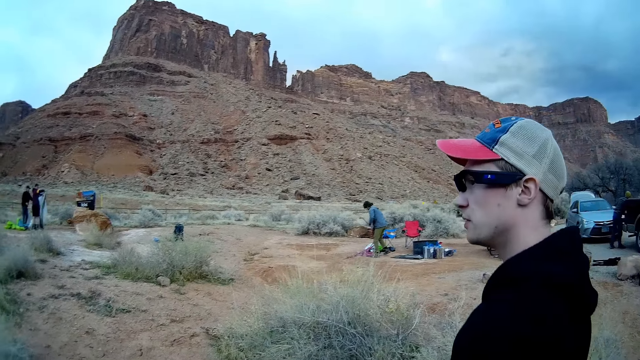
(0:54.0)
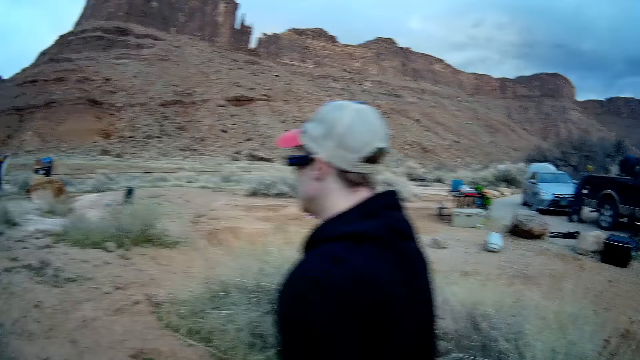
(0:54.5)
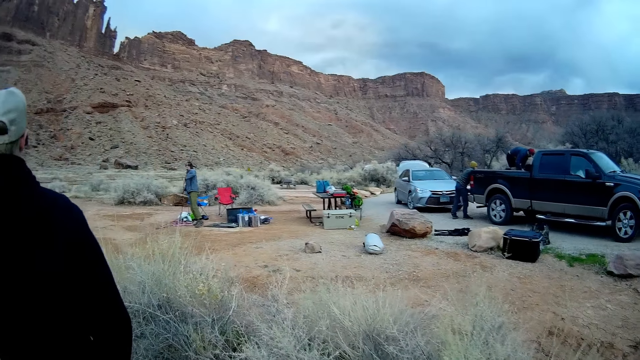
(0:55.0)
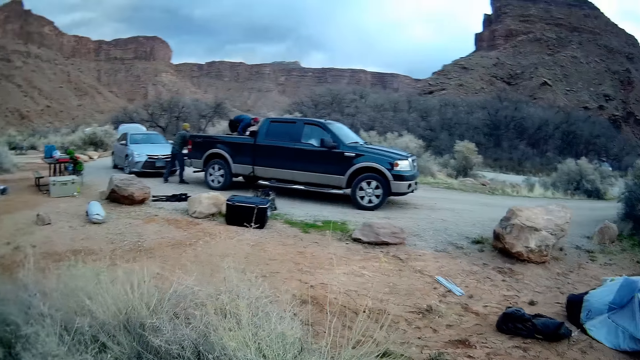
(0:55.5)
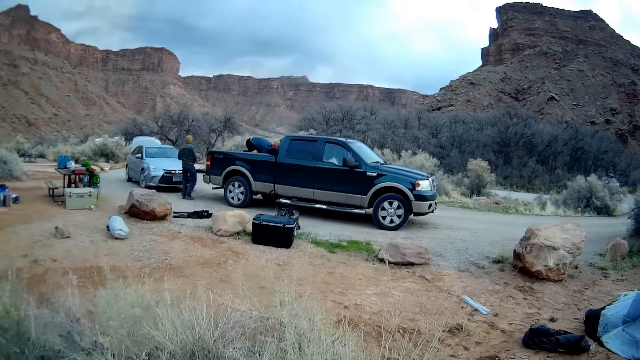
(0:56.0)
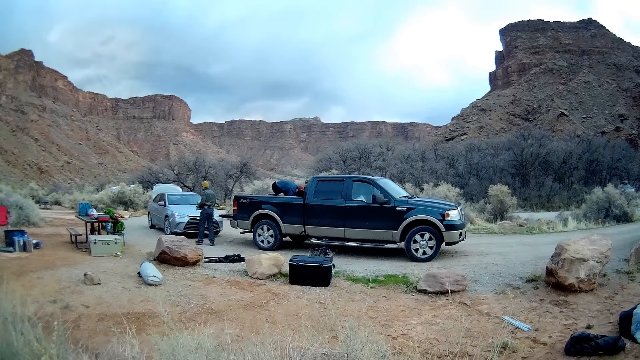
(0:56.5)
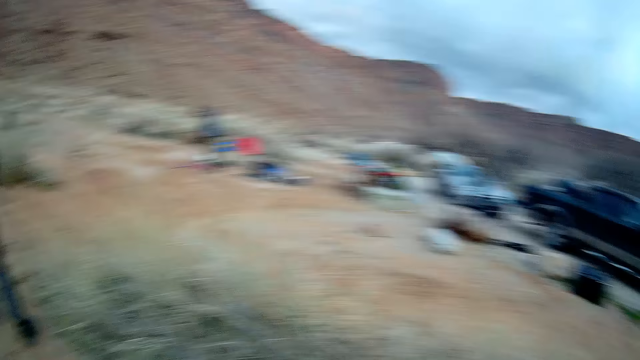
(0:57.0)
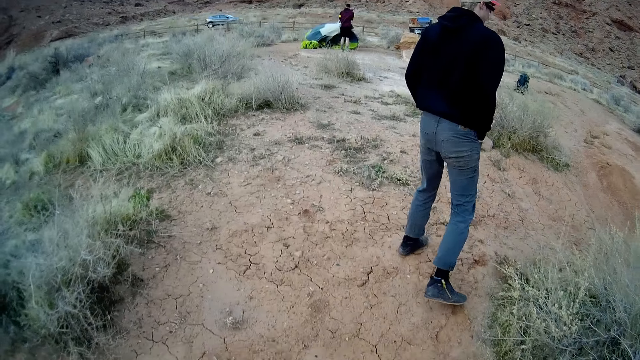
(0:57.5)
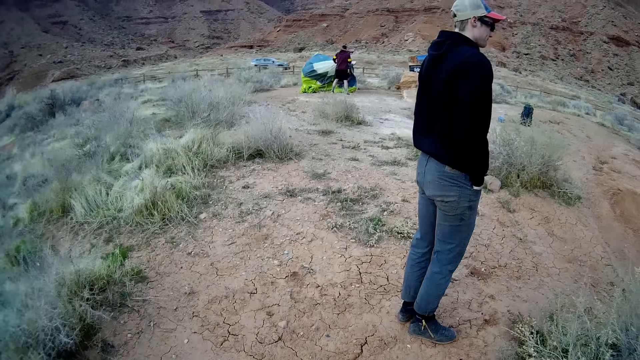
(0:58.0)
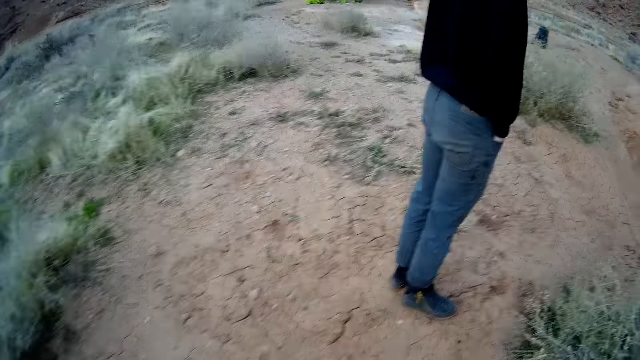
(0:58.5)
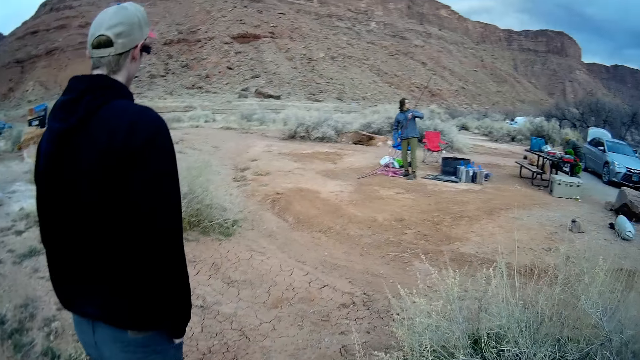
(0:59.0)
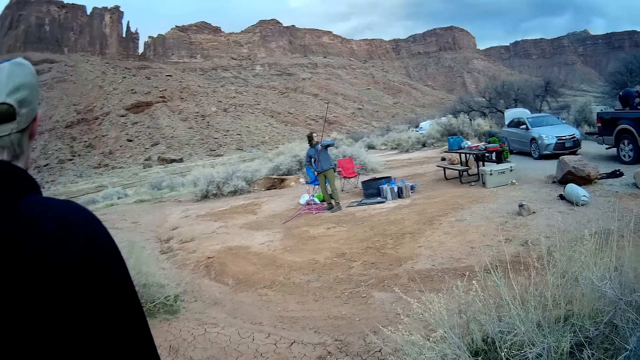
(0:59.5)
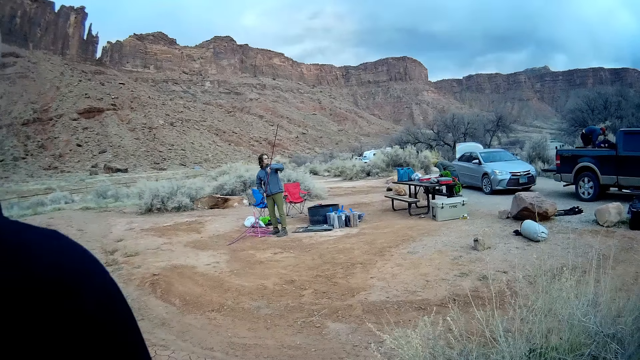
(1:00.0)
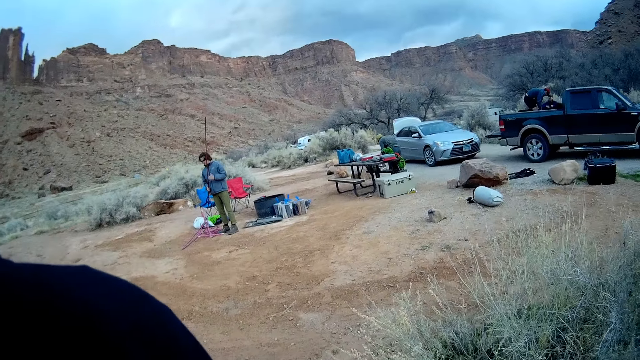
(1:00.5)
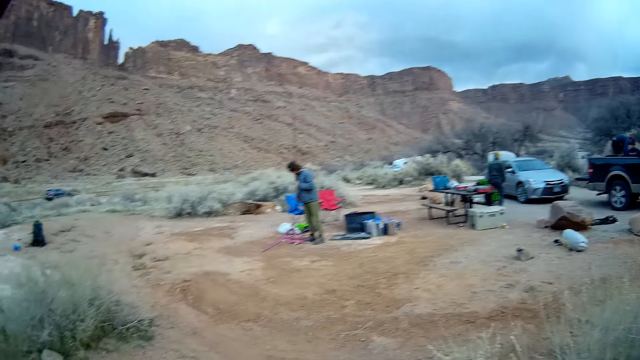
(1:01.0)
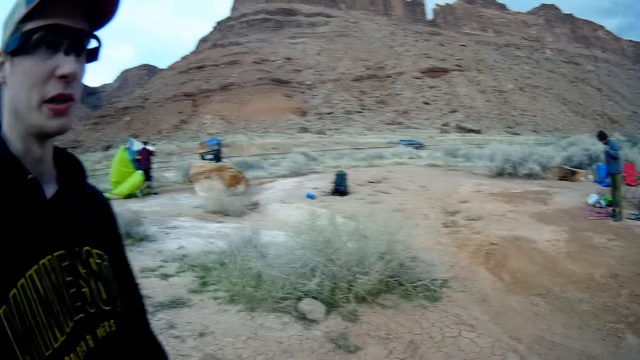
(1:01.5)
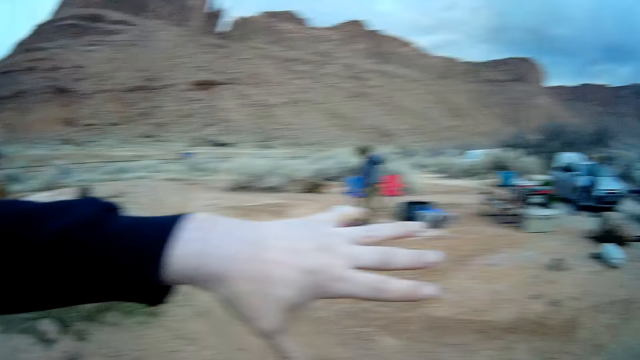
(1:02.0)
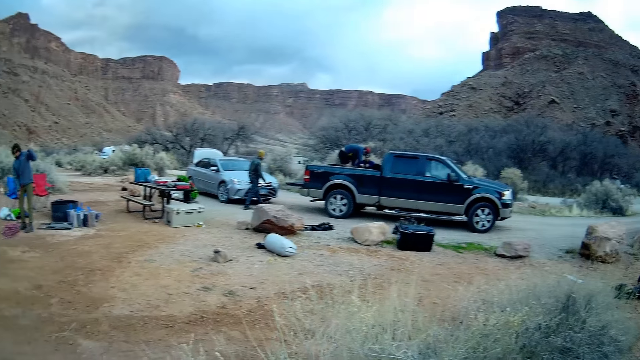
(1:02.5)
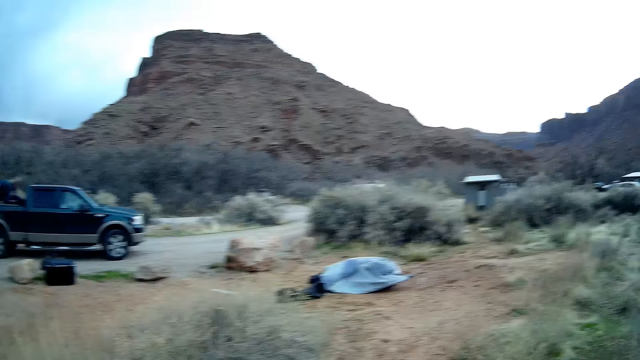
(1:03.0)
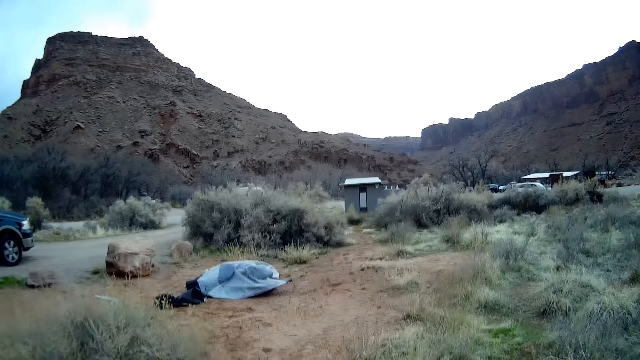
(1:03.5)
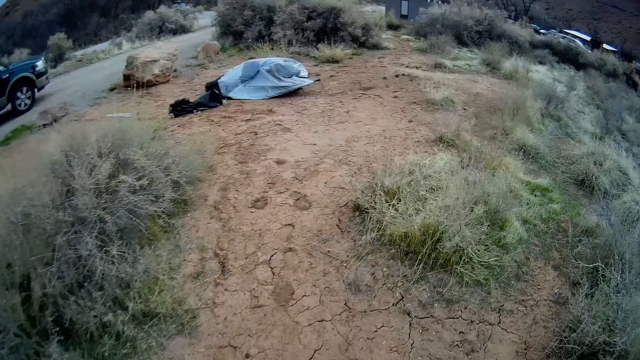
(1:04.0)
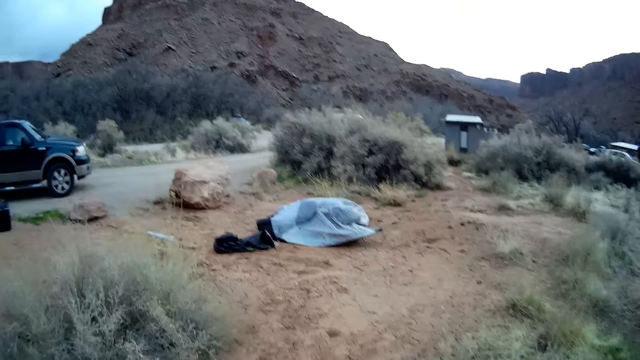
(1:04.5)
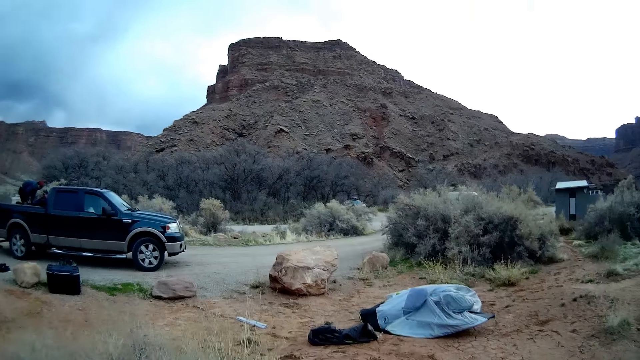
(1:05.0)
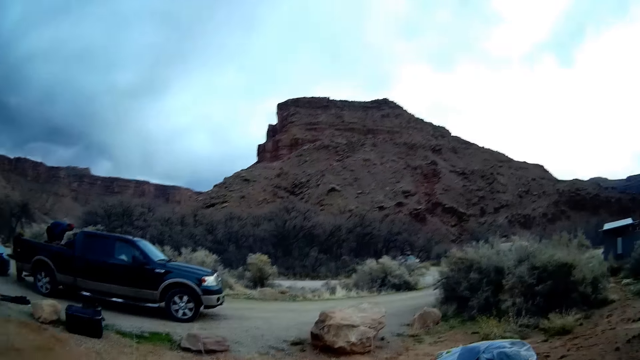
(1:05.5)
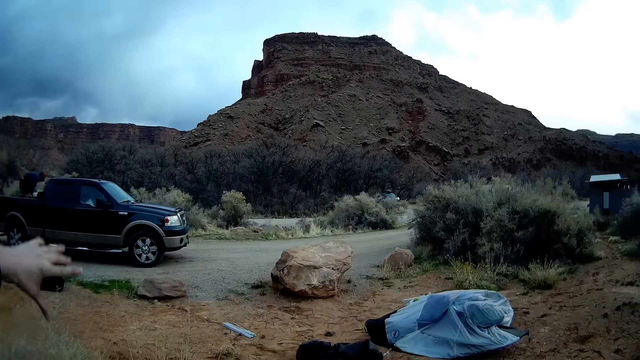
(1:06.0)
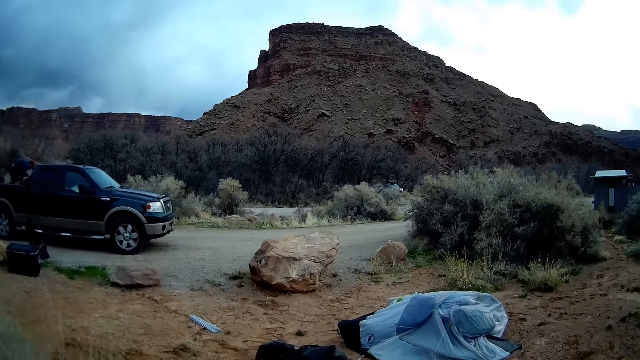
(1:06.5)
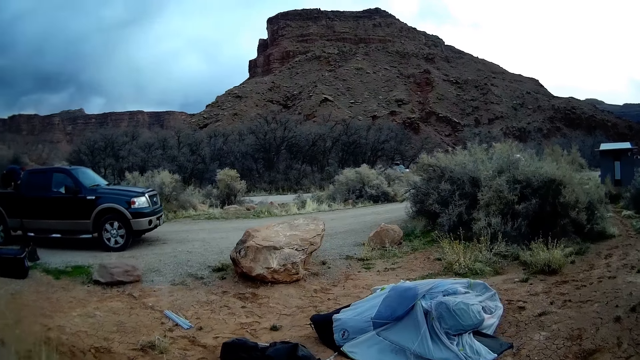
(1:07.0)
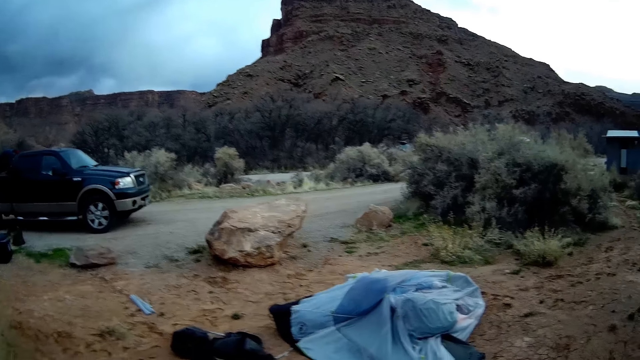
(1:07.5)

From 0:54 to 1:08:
A man walks on the ground and stands on the ground. Another man holds a long rod on the camp site with both hands. Another man makes a hand gesture with his left hand. The first man stands on the ground. The camera wearer and the man who makes the hand gesture walk towards a camp tent on the ground. Another man removes something on the pickup.

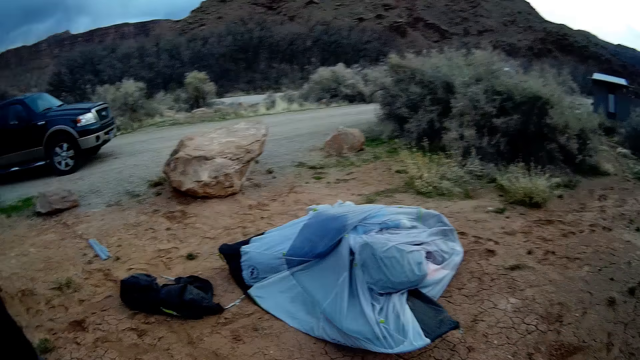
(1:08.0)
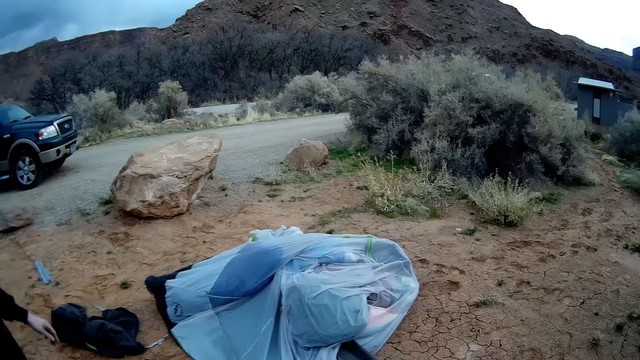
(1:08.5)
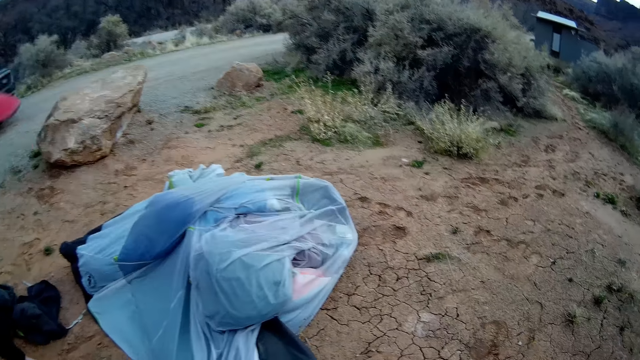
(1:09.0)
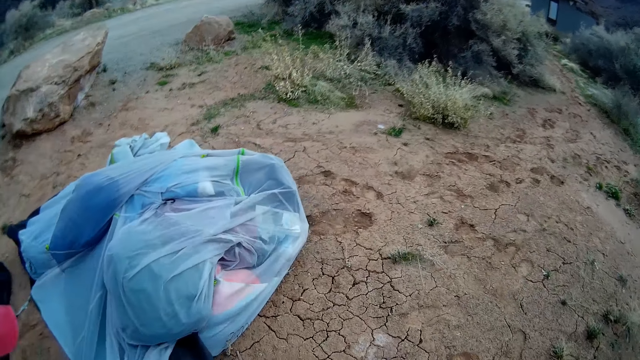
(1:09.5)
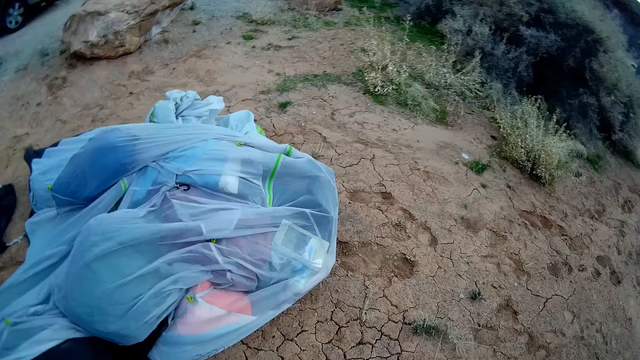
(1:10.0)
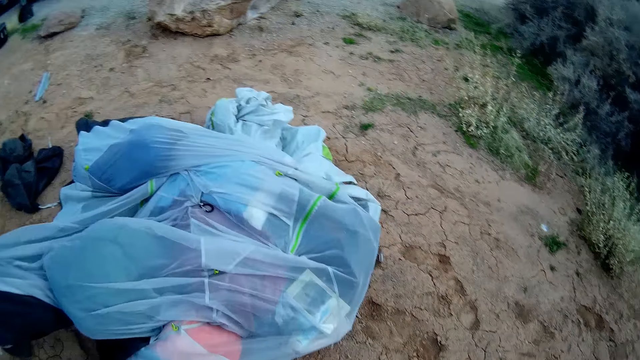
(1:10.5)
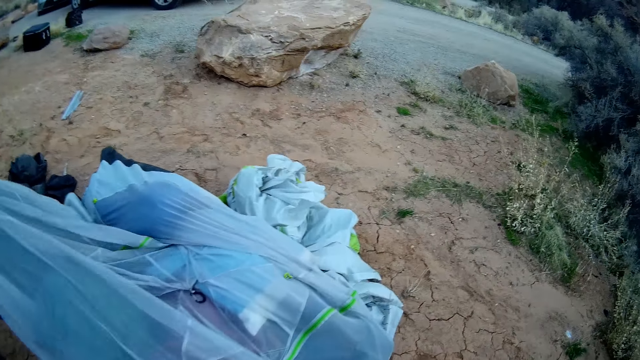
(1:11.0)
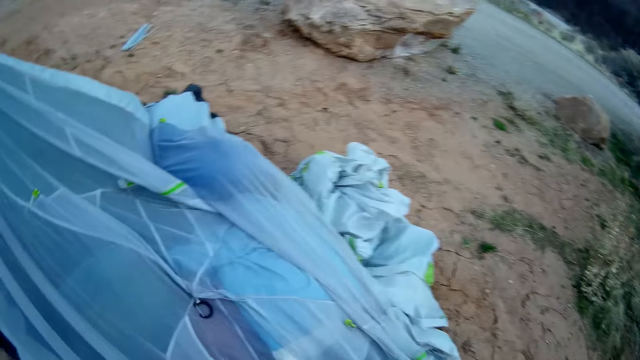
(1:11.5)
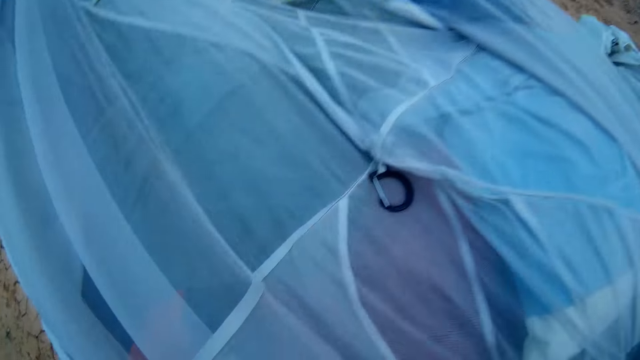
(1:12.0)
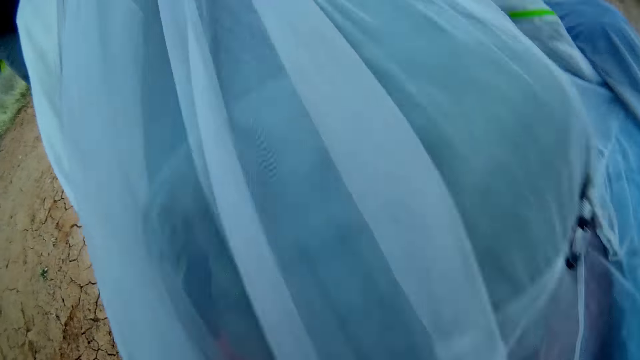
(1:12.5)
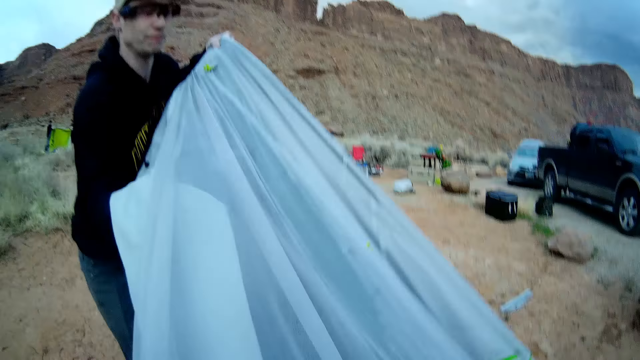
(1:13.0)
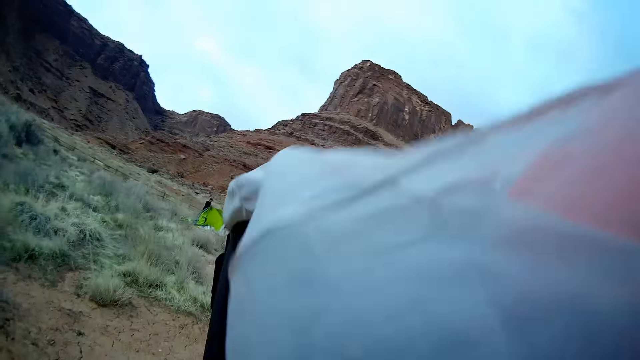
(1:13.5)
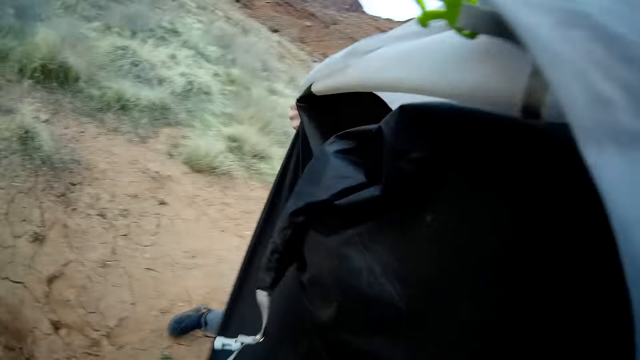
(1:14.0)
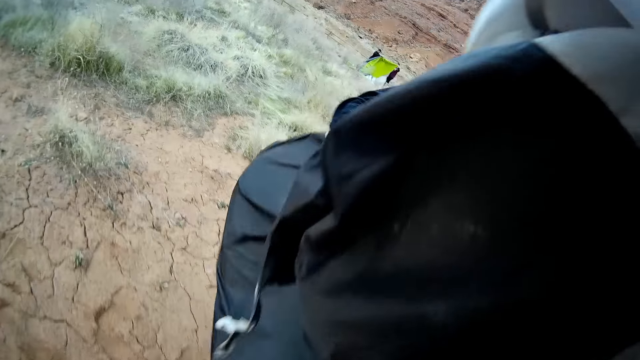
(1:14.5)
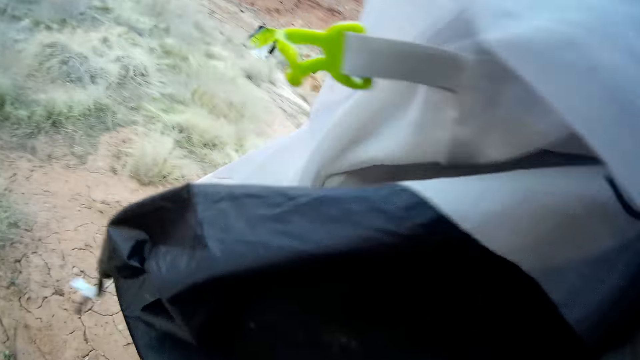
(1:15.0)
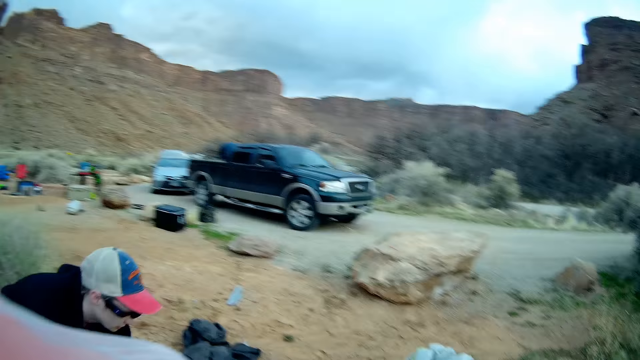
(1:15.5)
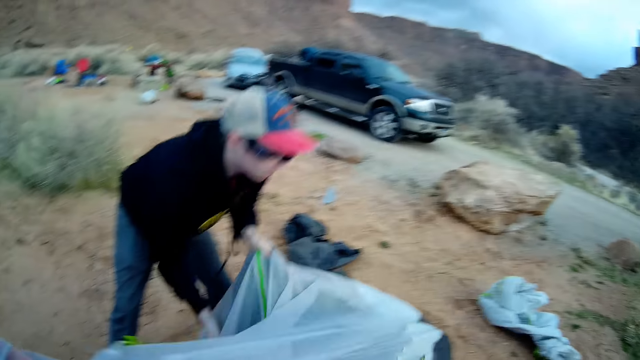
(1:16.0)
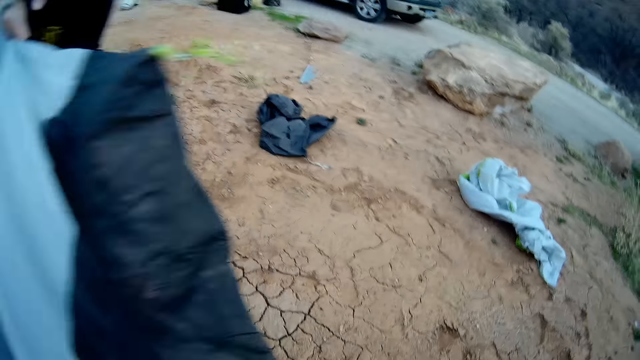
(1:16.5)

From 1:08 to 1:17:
A man walks on the ground. The man moves the camp tent on the ground with both hands. The man picks up a polythene on the ground.
